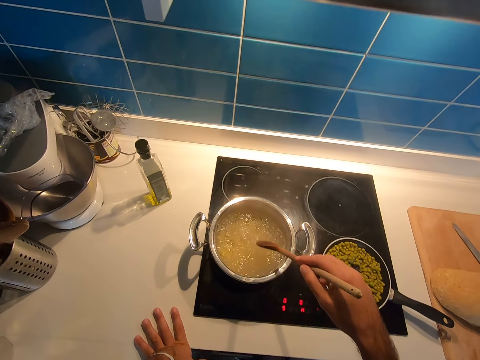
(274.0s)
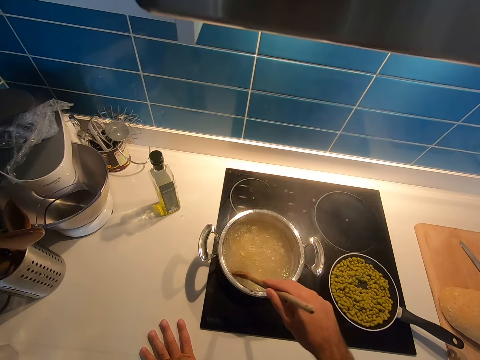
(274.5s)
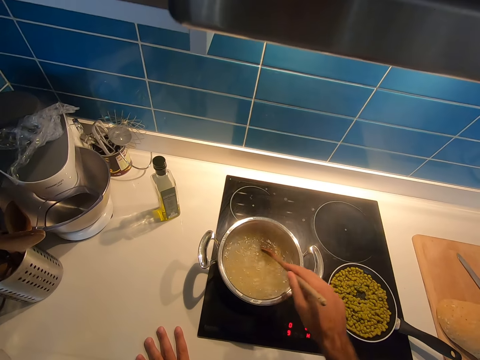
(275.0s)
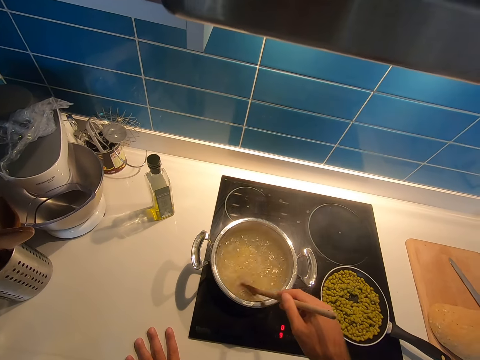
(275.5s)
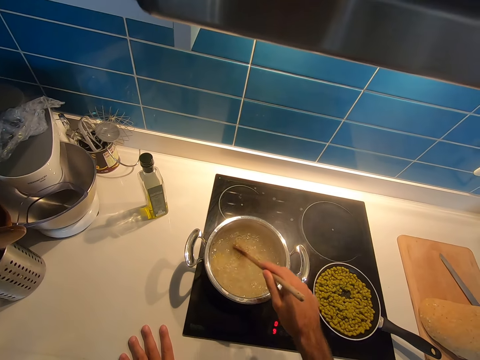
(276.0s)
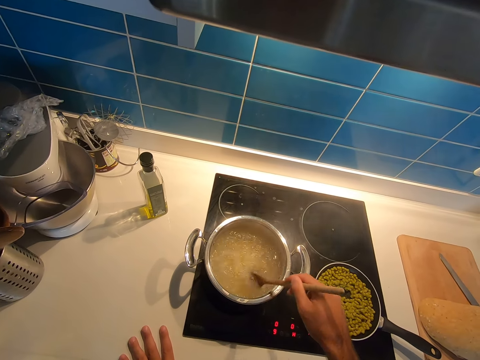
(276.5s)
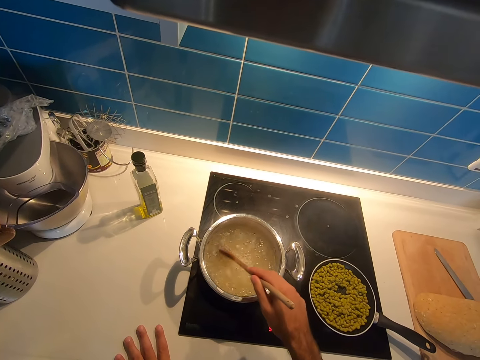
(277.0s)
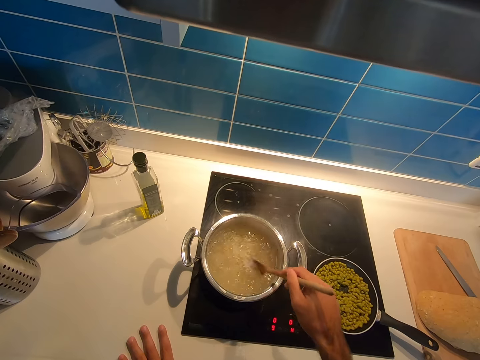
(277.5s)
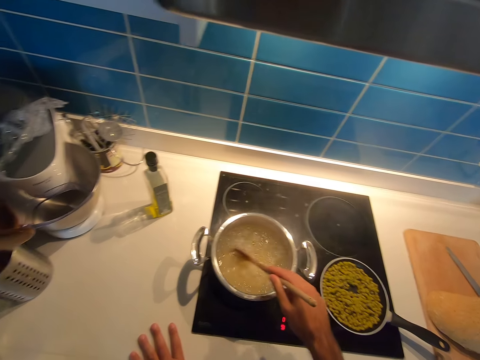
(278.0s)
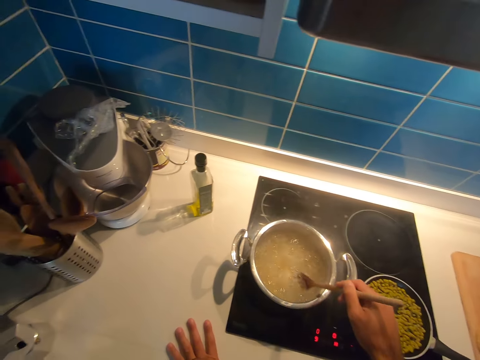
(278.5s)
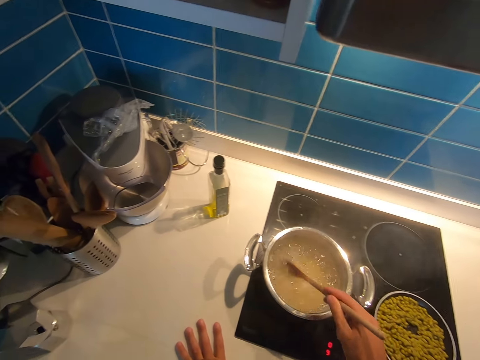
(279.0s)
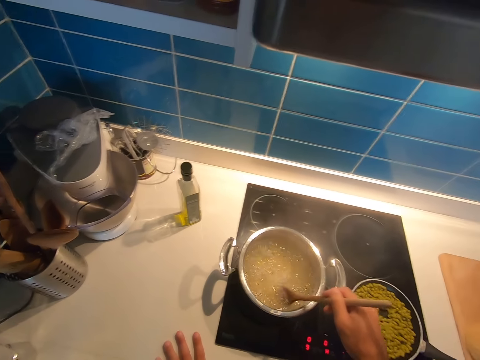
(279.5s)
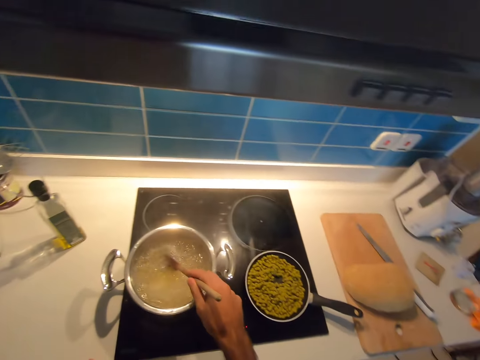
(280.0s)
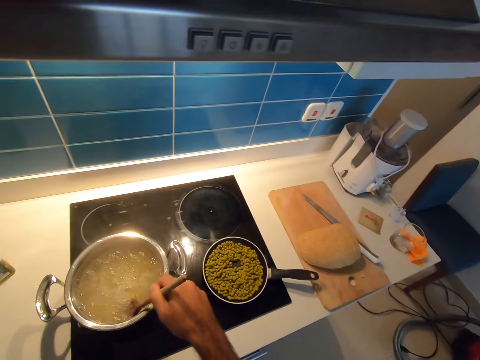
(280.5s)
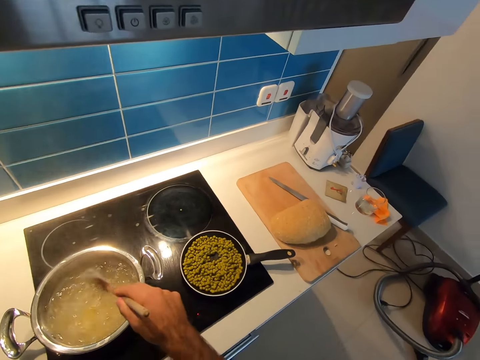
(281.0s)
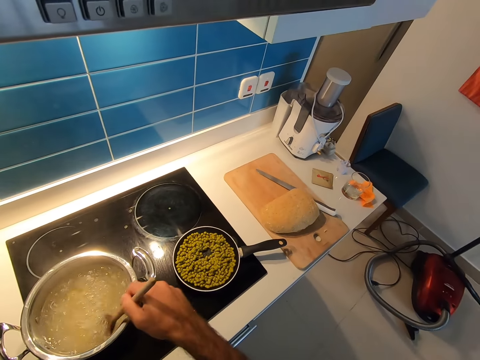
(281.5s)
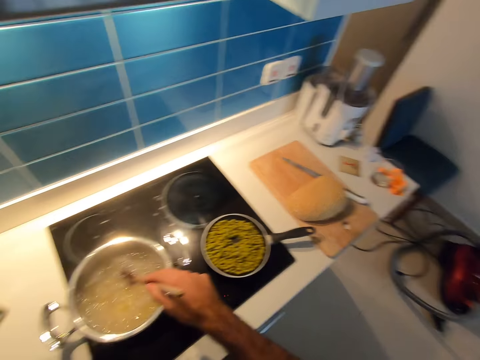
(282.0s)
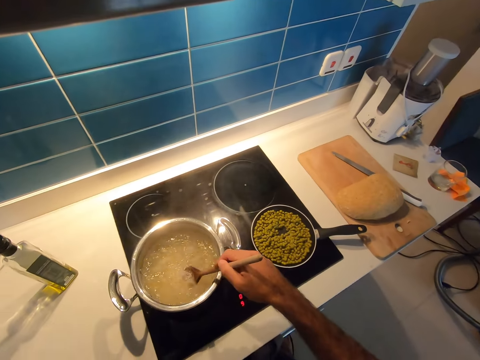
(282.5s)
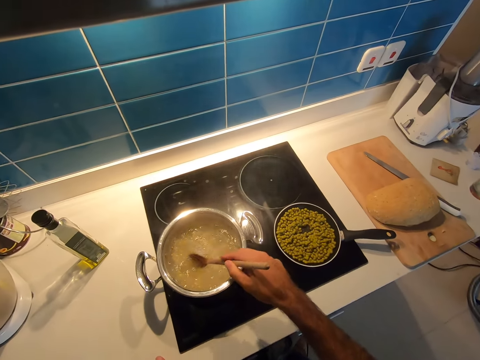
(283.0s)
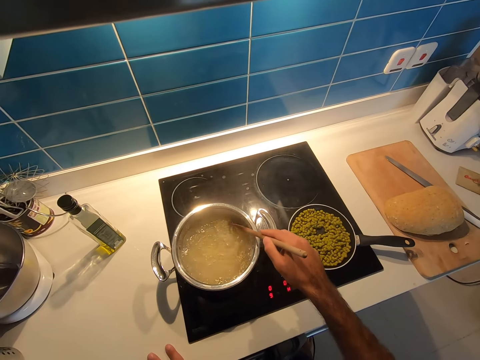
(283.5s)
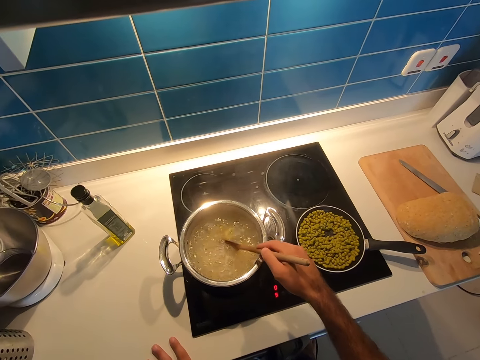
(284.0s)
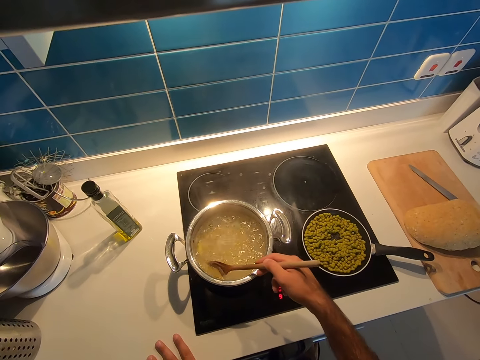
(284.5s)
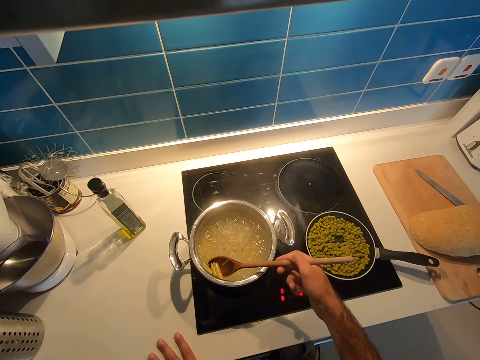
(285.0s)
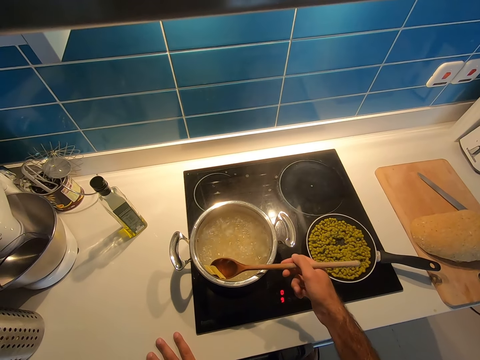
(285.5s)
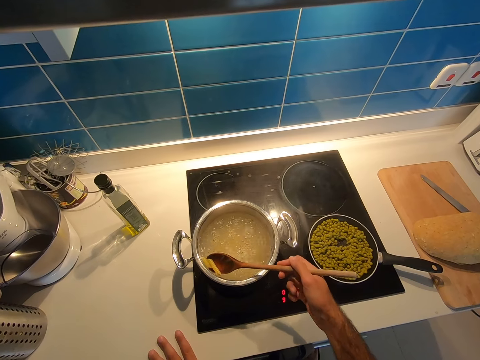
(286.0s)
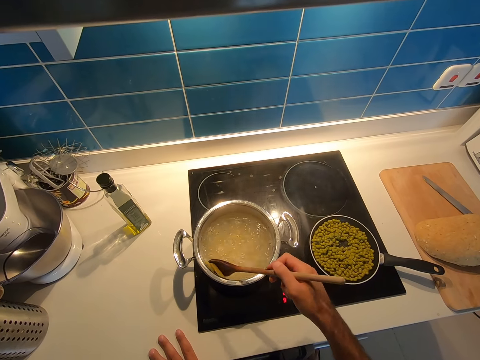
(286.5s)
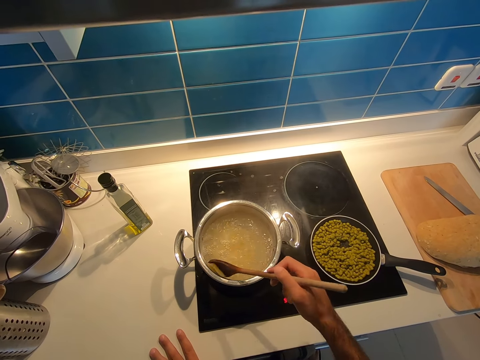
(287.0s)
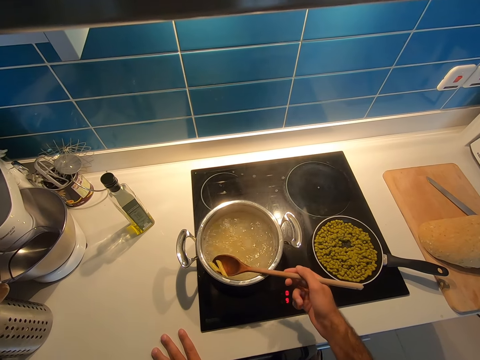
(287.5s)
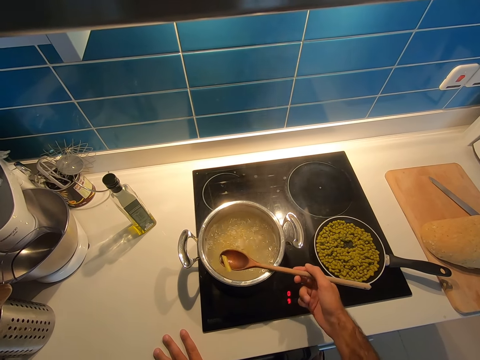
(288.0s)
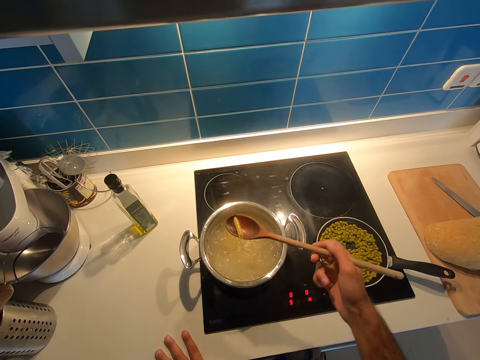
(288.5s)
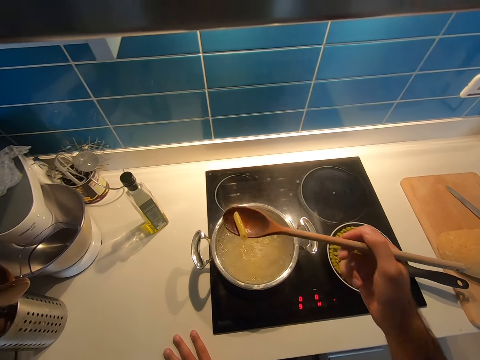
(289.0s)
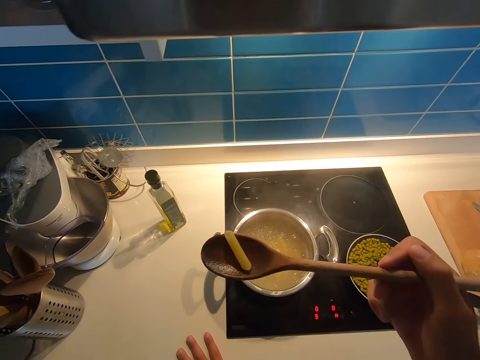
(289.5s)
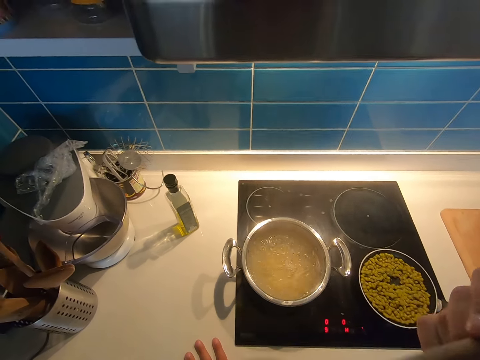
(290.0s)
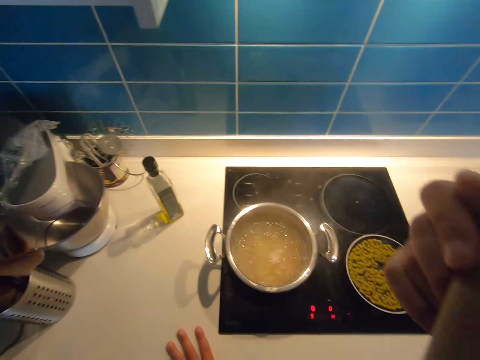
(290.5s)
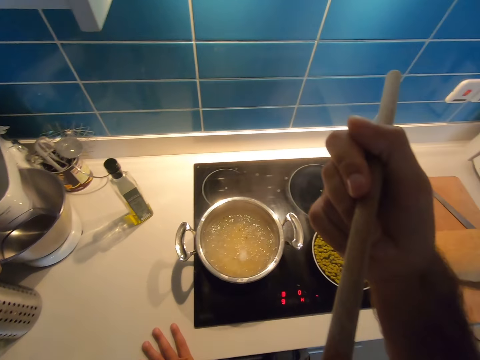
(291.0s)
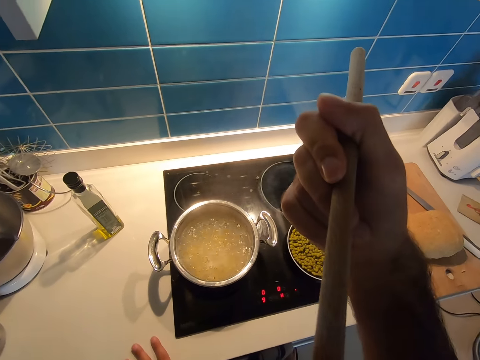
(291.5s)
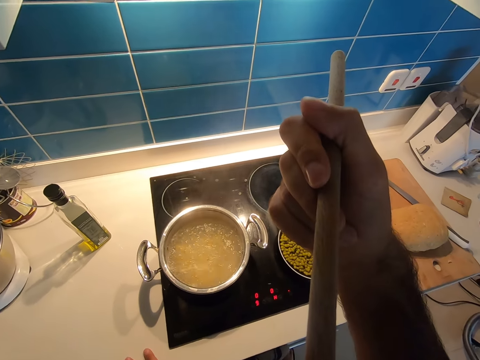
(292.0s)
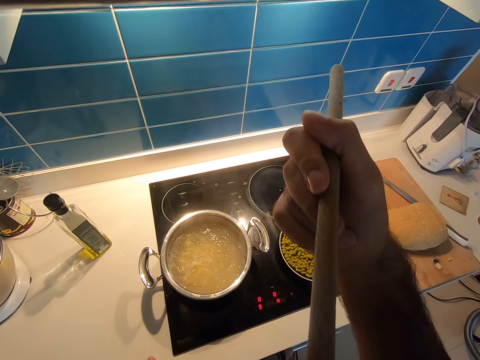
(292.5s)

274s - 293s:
The camera wearer looks around a kitchen. They stir pasta in a cooking pot. They scoop the pasta from the cooking pot and eat the pasta.

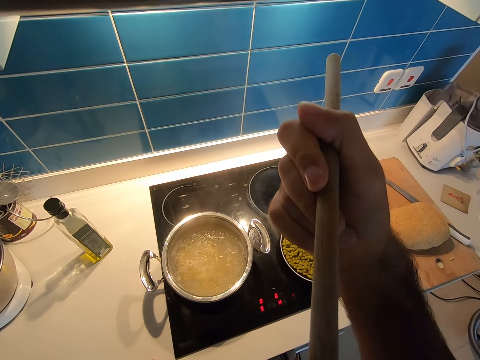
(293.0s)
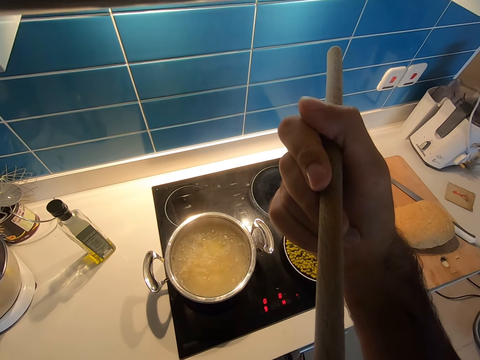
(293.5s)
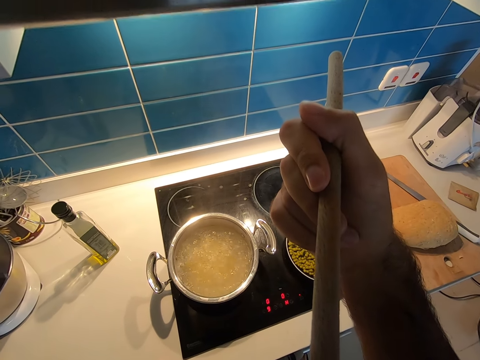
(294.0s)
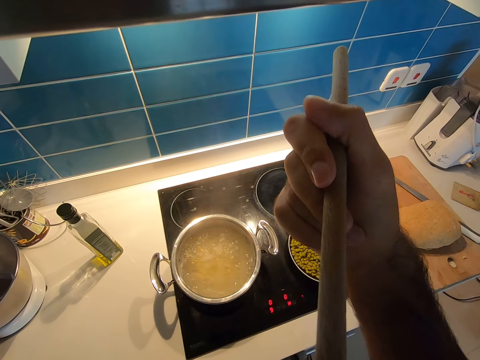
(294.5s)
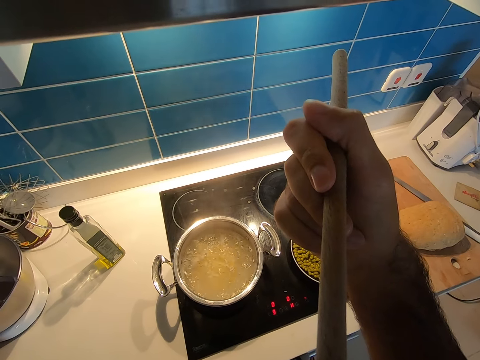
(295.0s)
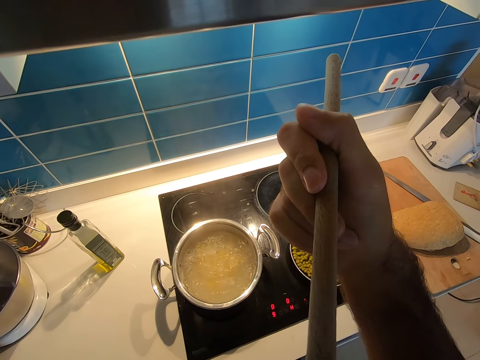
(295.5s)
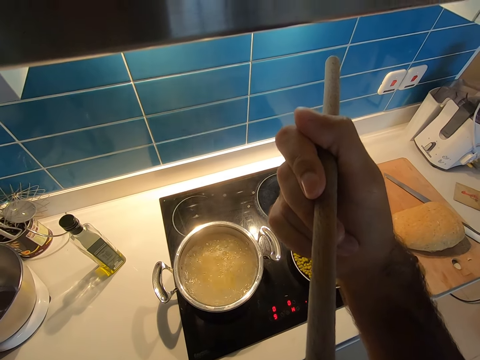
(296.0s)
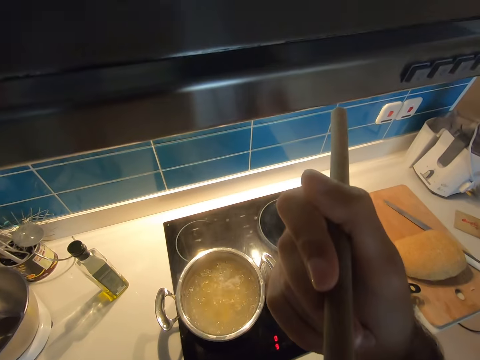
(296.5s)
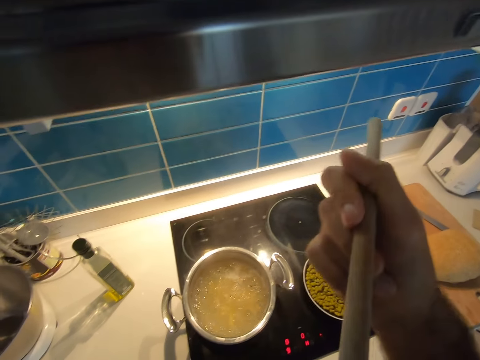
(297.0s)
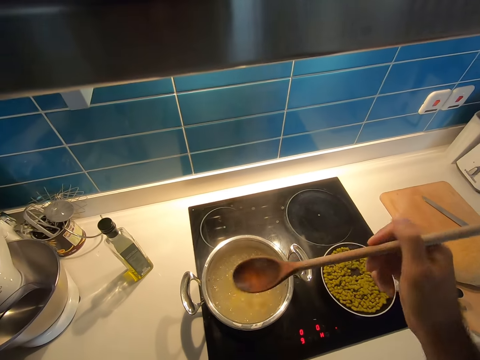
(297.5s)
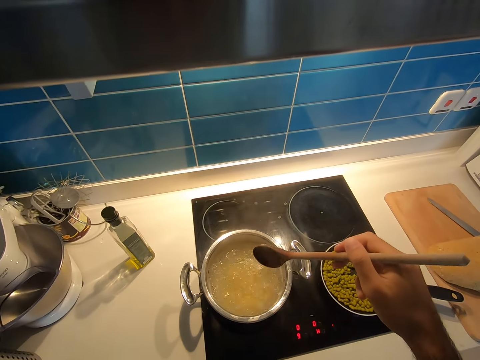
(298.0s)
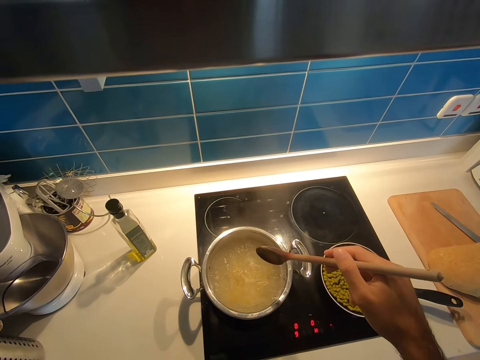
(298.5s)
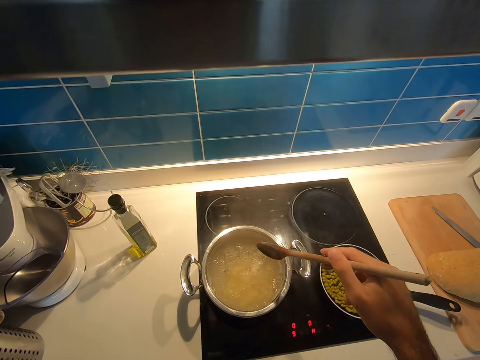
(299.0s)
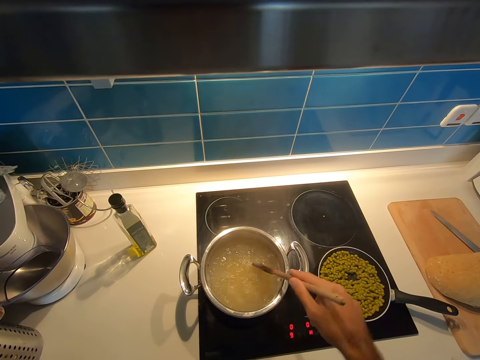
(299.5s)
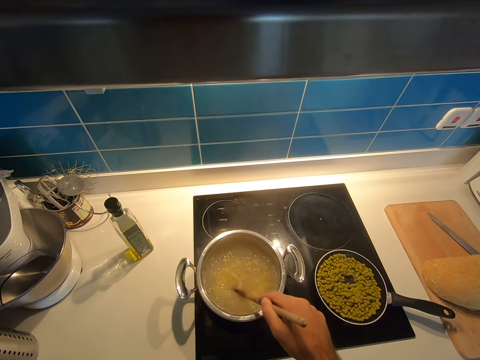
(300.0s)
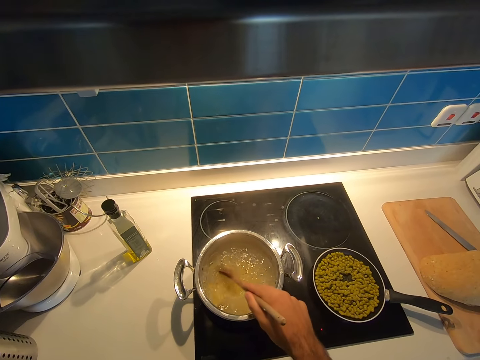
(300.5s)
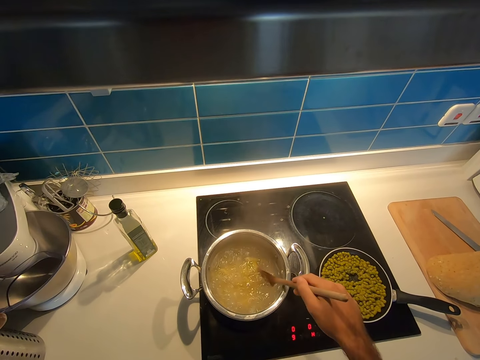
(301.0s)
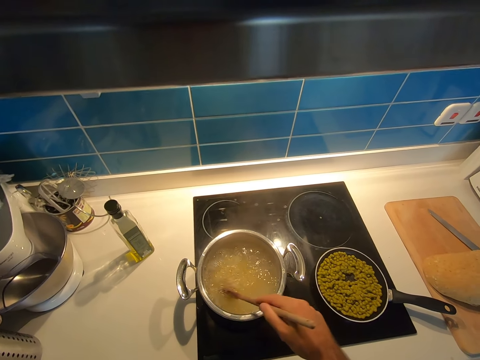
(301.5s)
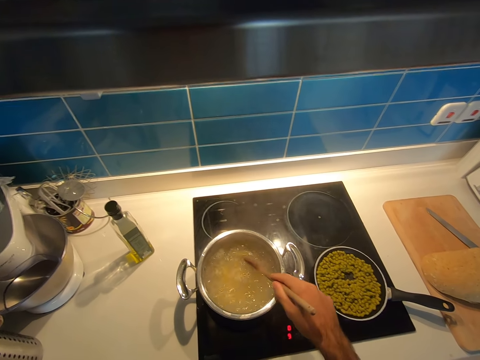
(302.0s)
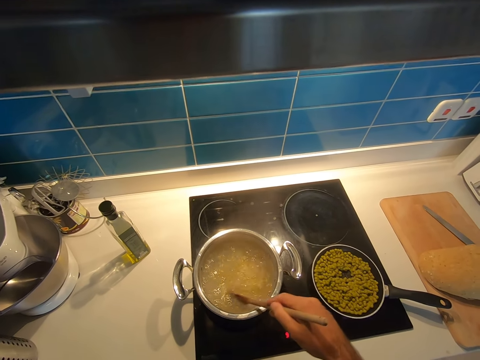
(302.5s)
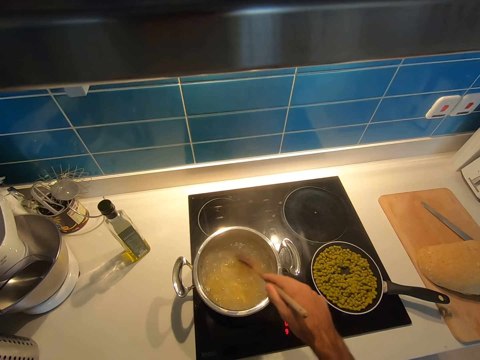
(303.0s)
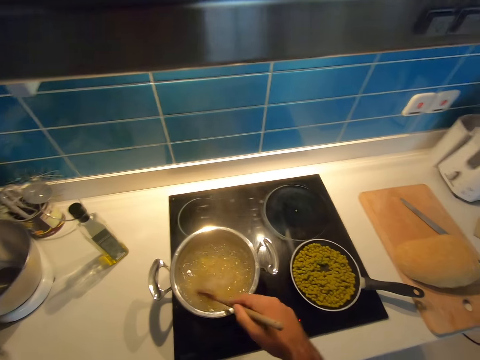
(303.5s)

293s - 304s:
The camera wearer looks around a kitchen. They stir pasta on a cooking pot with a wooden ladle.
